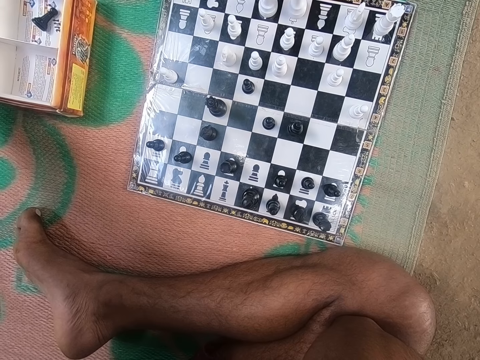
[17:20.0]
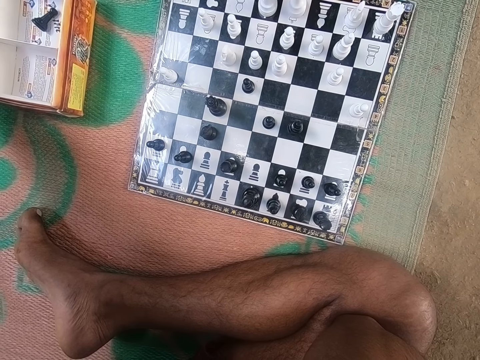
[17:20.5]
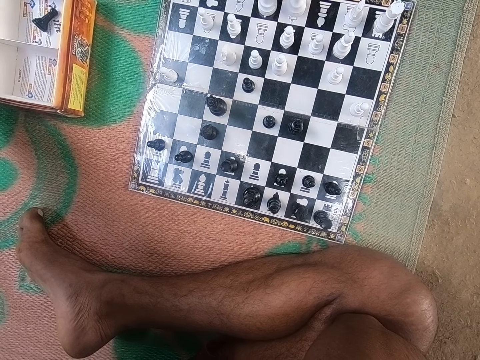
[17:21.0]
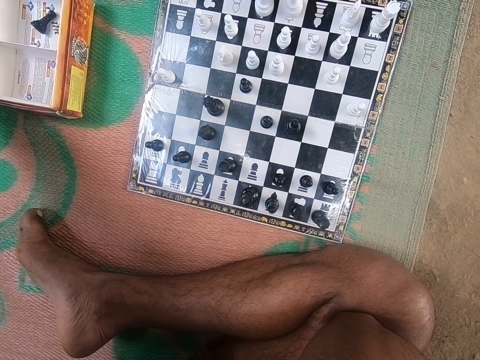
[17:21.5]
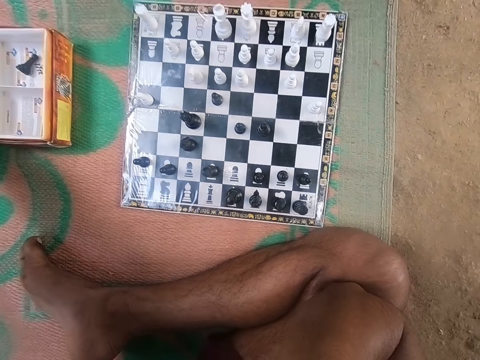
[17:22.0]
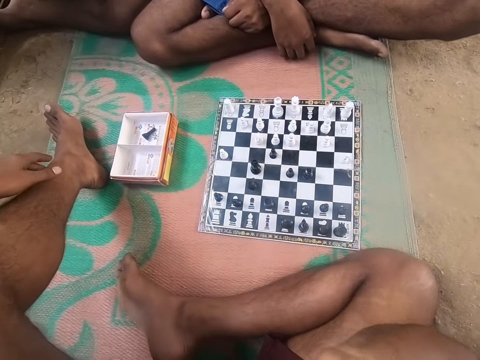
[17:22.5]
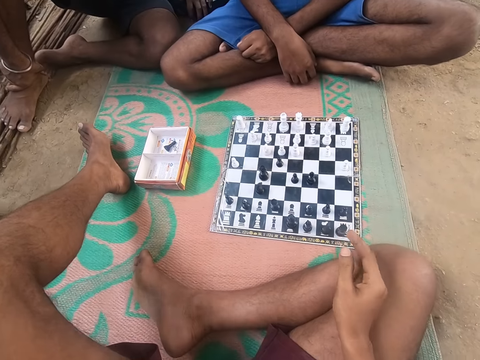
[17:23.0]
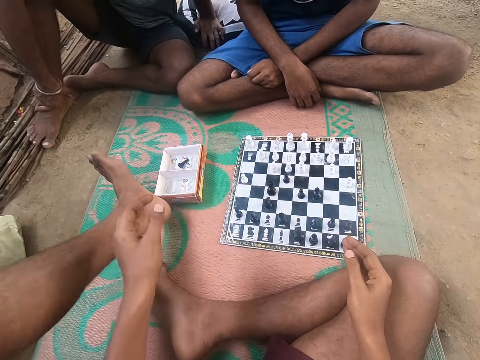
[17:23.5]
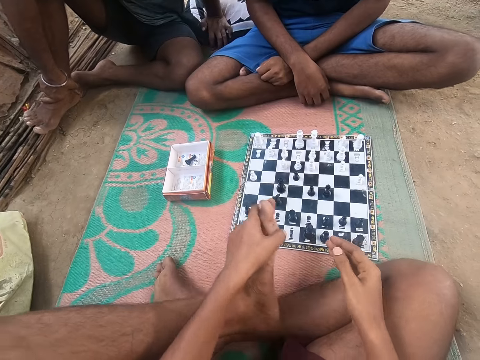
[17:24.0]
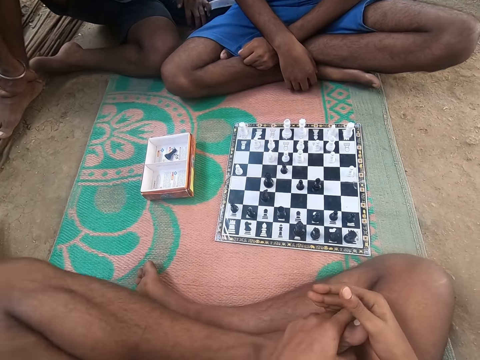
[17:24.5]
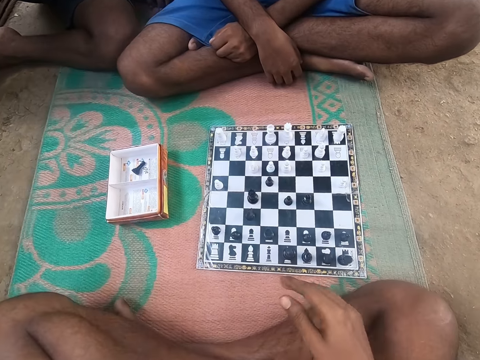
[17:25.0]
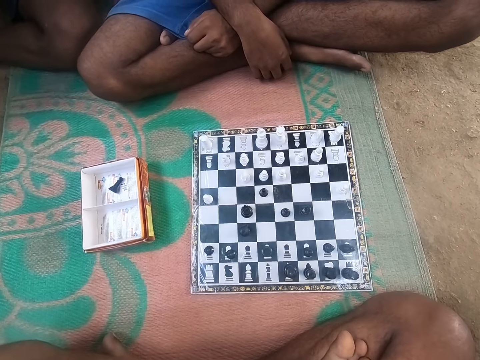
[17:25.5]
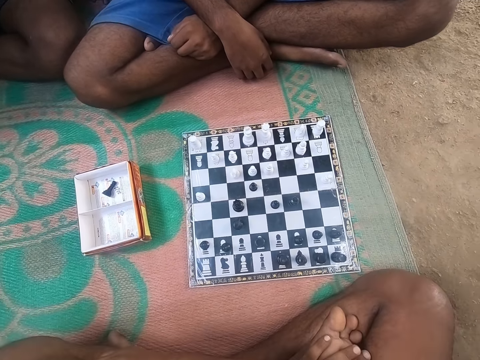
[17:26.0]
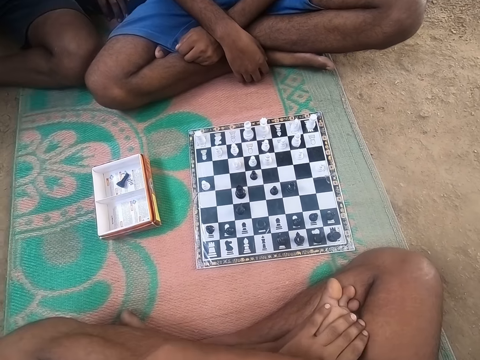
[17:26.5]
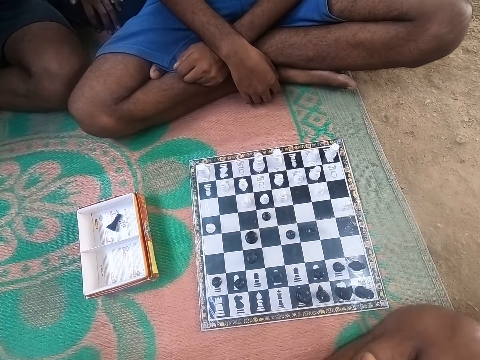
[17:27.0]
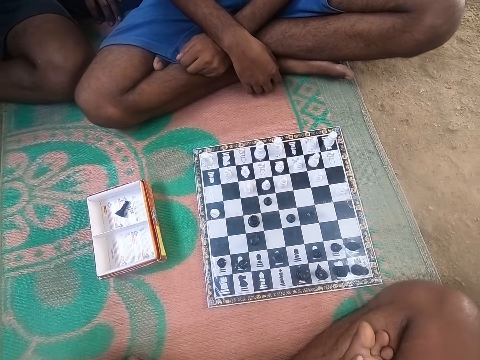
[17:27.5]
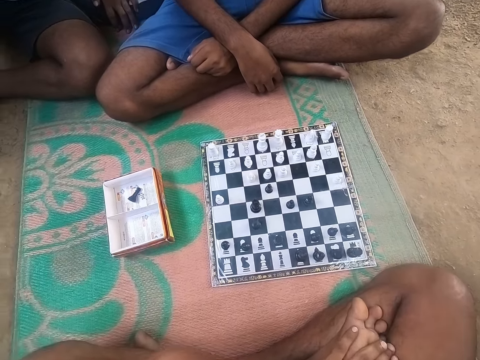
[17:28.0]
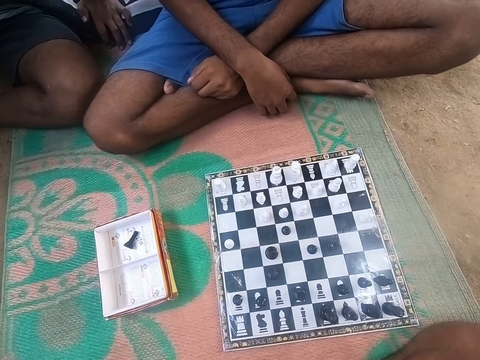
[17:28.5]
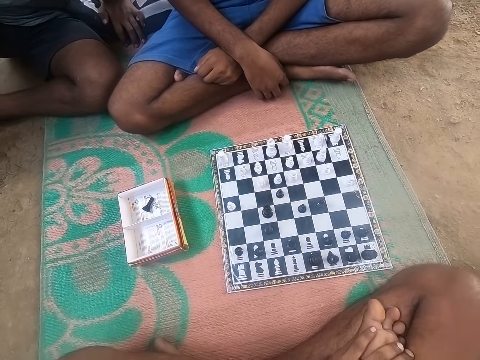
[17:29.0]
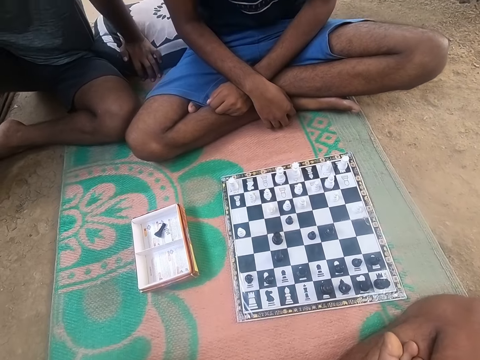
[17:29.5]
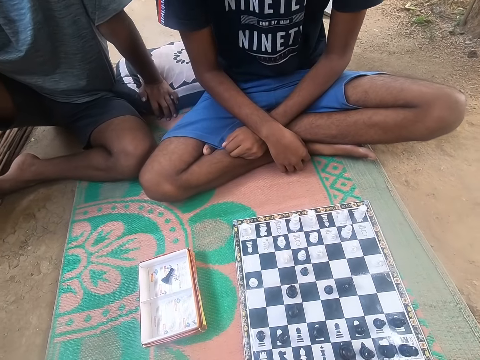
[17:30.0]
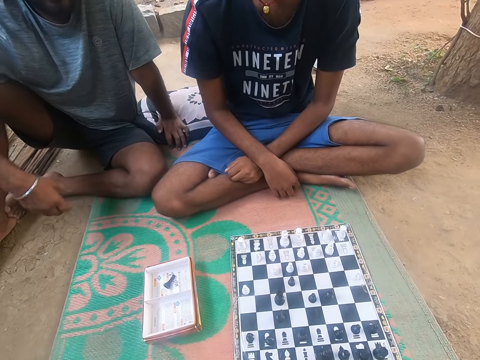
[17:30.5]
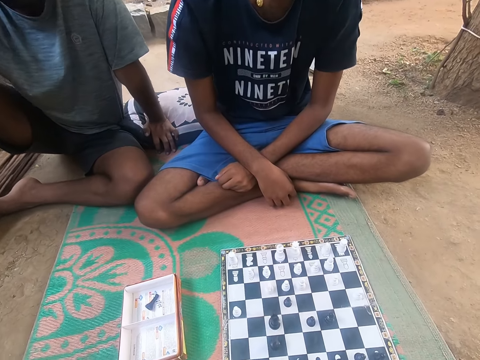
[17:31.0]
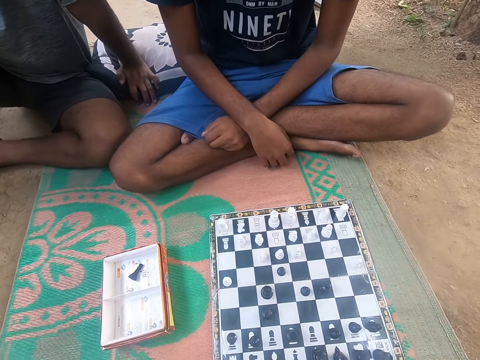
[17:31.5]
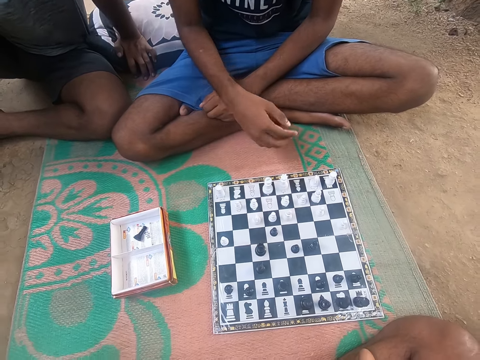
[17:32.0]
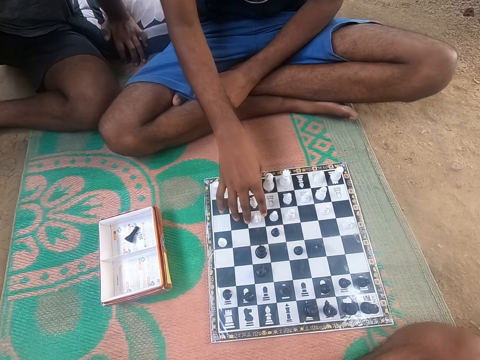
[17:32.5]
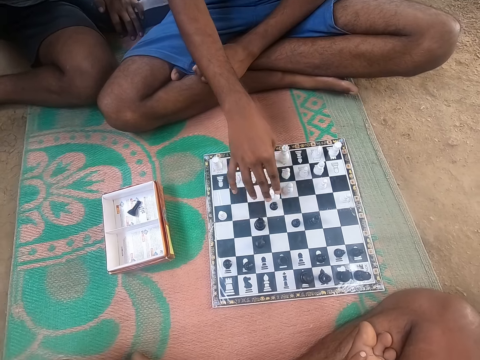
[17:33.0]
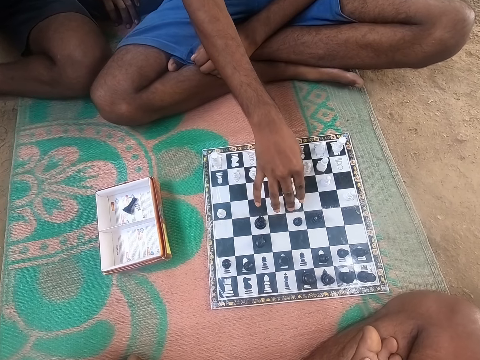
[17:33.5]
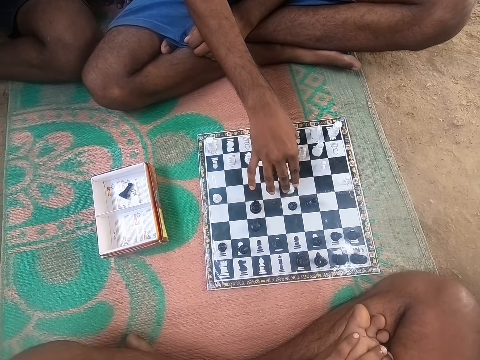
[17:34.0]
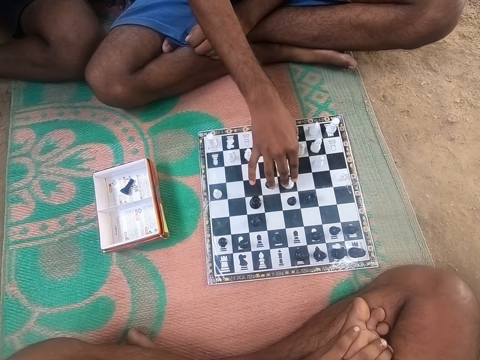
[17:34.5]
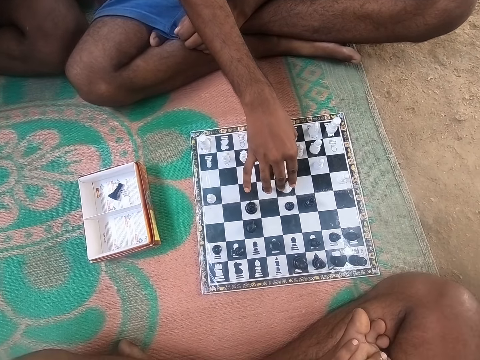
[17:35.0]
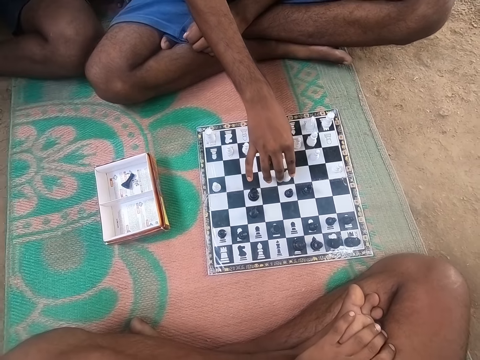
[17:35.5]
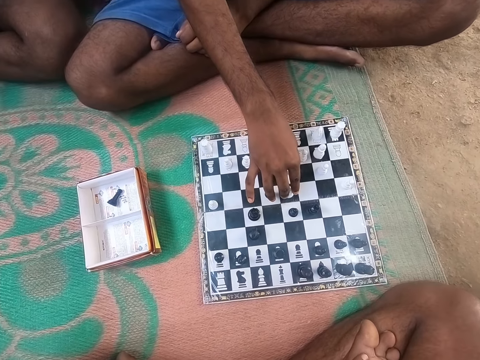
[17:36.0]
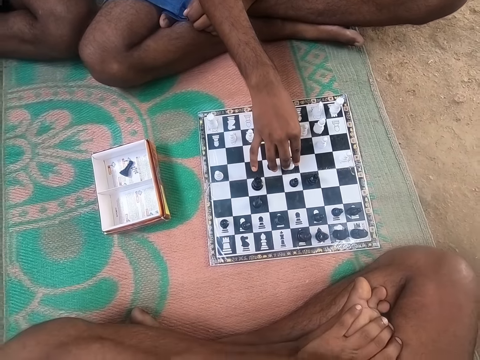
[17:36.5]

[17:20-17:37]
The camera wearer looks around the chess board. A man talks to the camera wearer. The camera wearer converses with the man and another man. The first man talks to the camera wearer again. The first man talks to the other man. The first man looks around the chess board. The camera wearer looks around the chess board. The first man talks to the other man. The camera wearer converses with the first man and the other man. They look at the first man. The first man talks to the camera wearer. The first man plays chess. The camera wearer talks to the first man and looks at the chess.

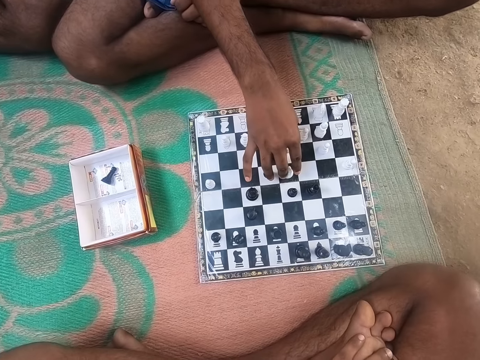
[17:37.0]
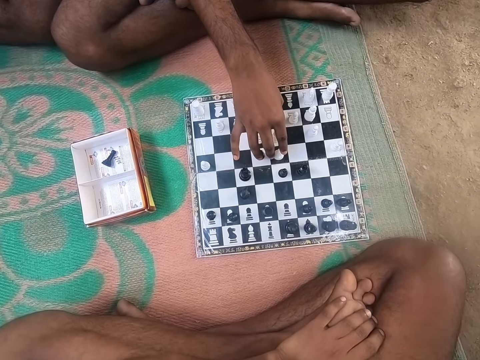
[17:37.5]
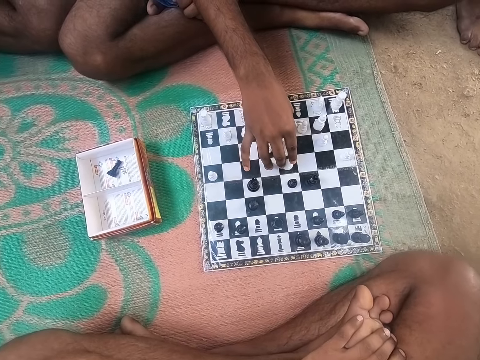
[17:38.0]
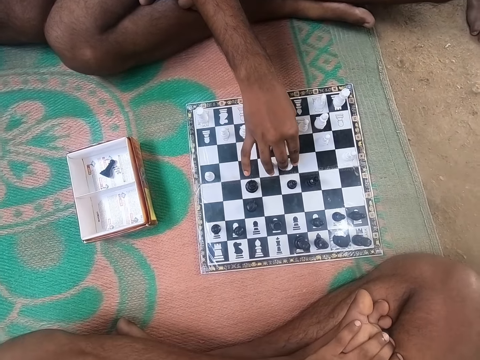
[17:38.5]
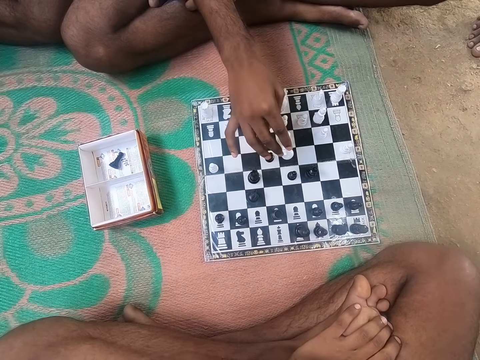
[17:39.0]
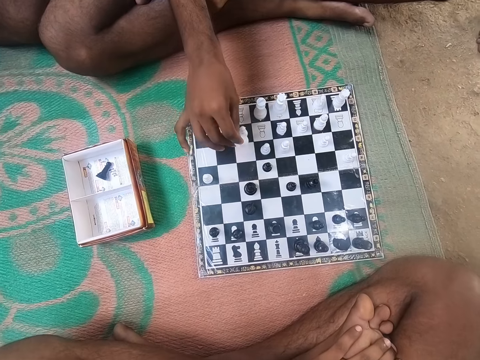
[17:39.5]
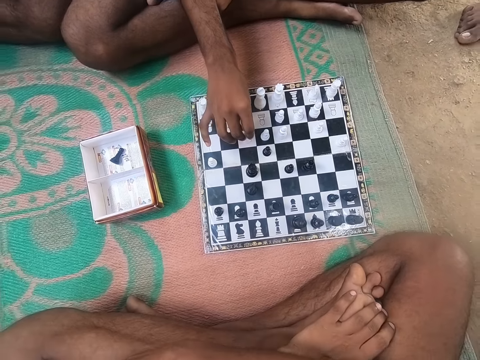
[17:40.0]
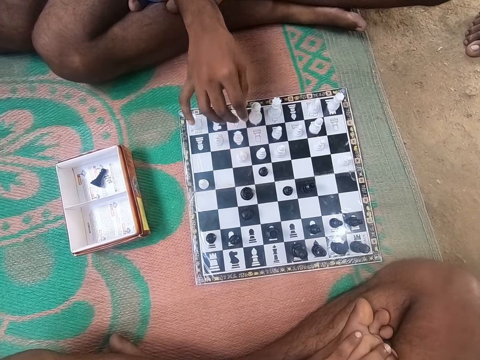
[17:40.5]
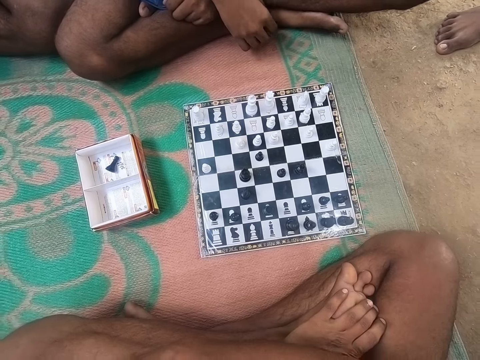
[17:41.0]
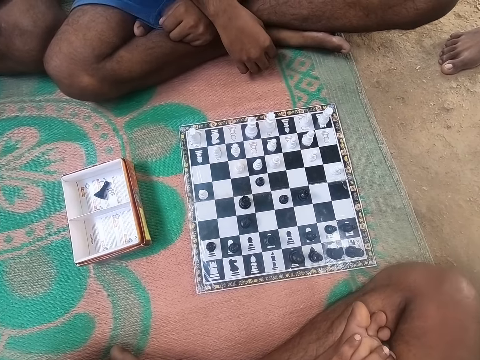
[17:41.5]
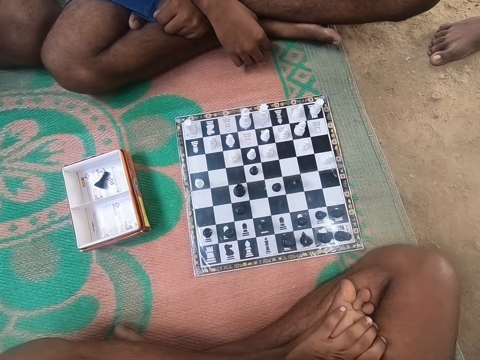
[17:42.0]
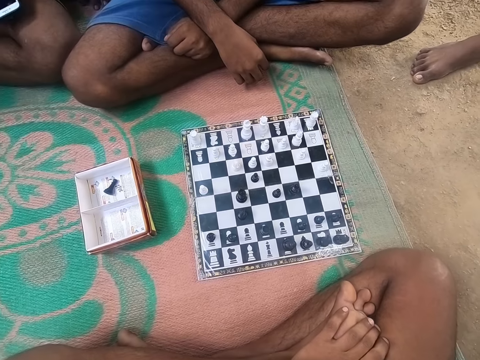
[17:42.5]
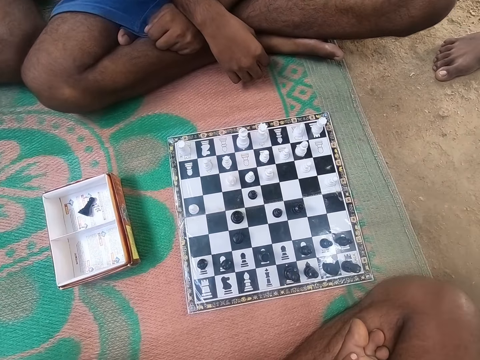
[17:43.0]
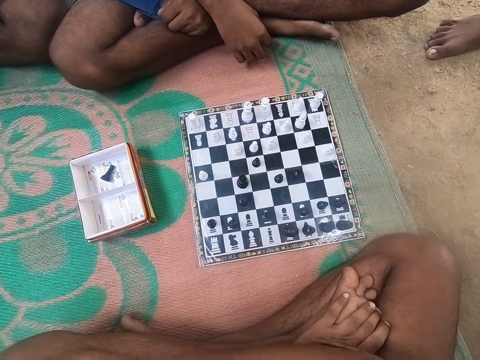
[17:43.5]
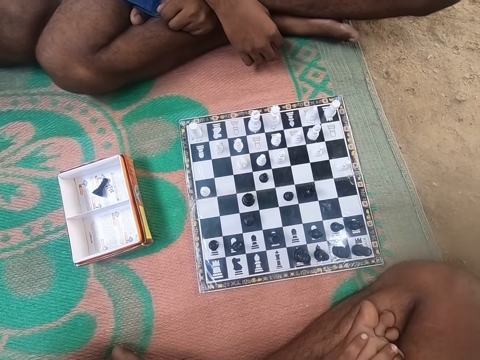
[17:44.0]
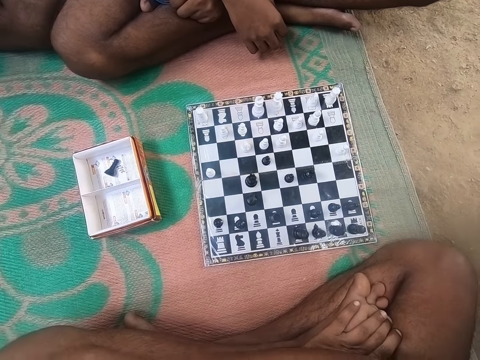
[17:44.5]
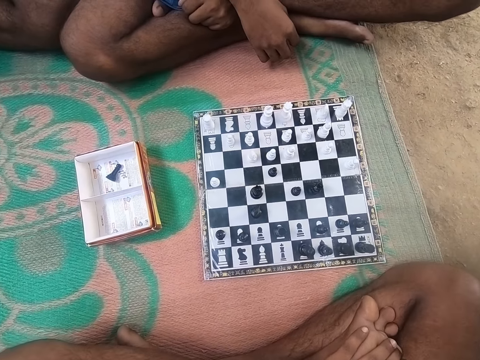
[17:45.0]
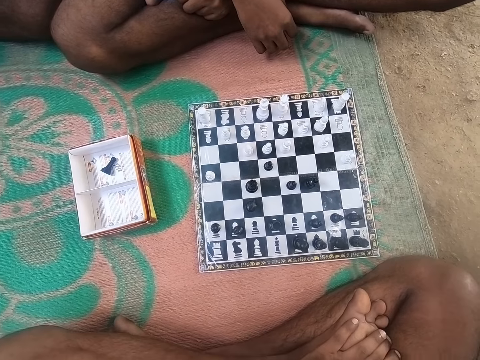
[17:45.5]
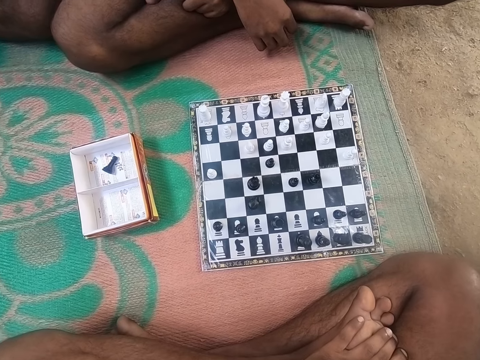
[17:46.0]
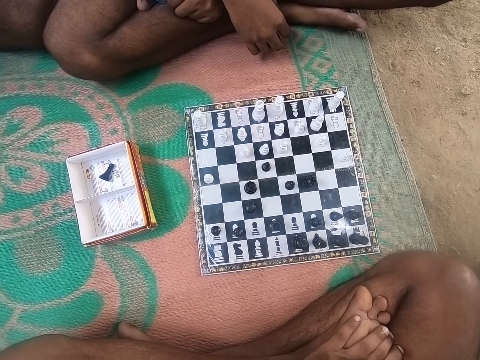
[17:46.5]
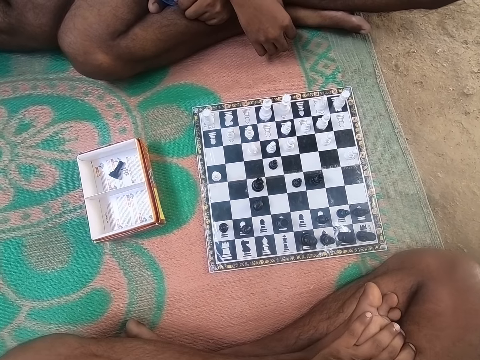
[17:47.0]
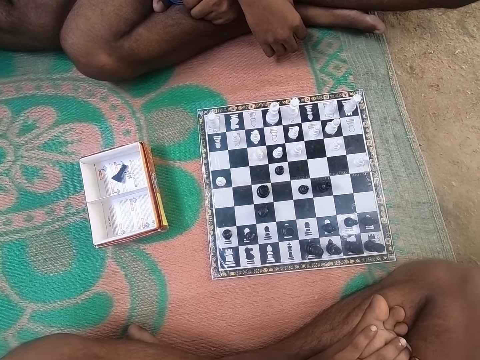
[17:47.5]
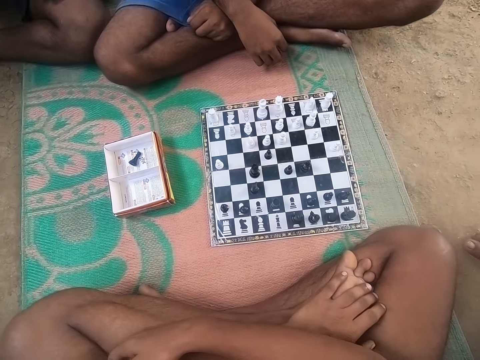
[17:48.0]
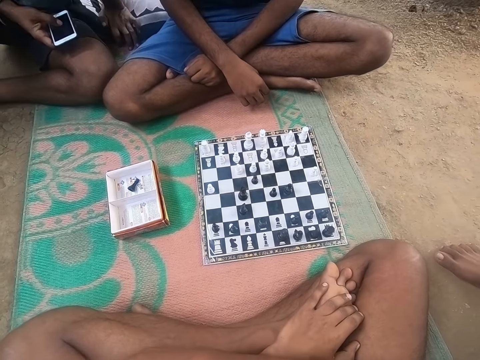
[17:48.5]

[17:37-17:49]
The camera wearer looks at the chess. A man talks to the camera wearer. The camera wearer looks around the chess board. They look at the chess and talk to the man. They look at the chess. The man talks to the camera wearer.
